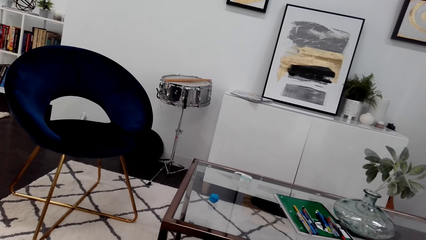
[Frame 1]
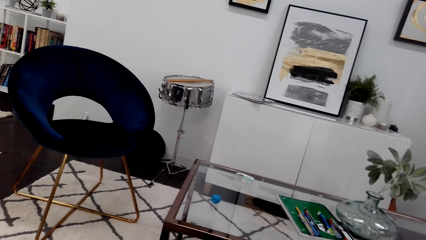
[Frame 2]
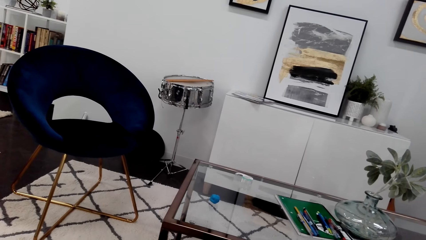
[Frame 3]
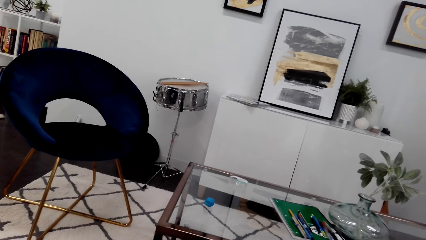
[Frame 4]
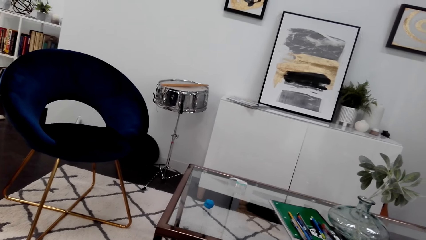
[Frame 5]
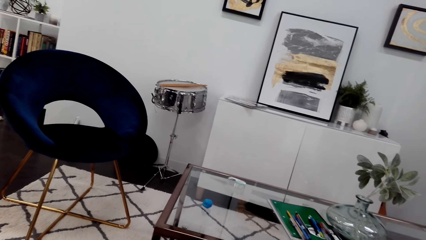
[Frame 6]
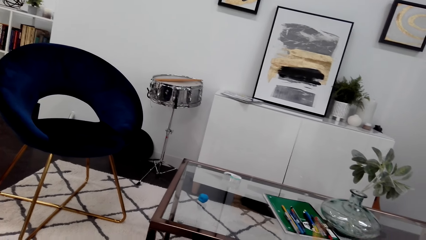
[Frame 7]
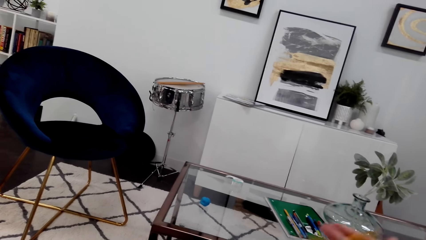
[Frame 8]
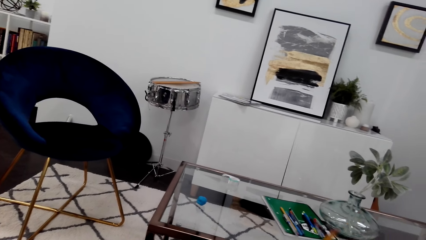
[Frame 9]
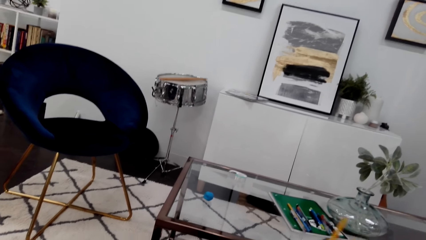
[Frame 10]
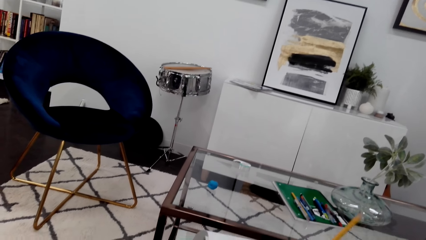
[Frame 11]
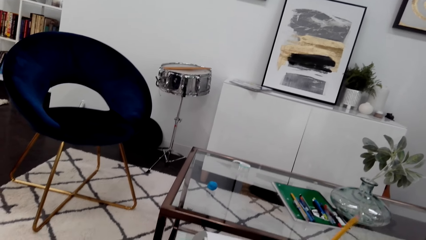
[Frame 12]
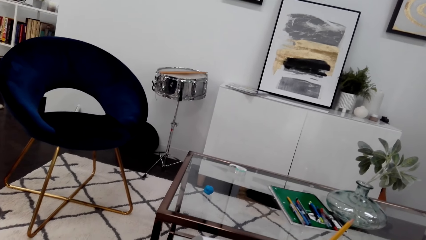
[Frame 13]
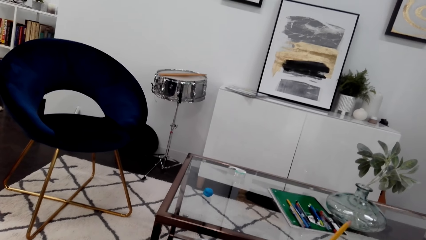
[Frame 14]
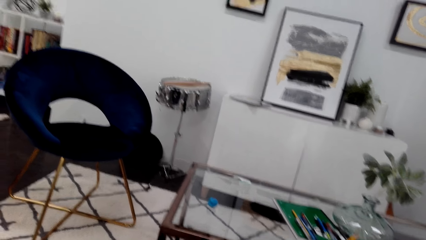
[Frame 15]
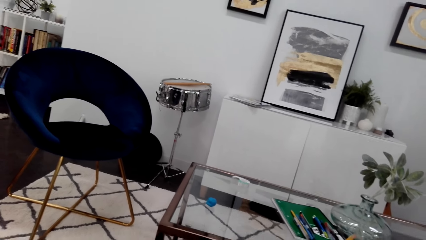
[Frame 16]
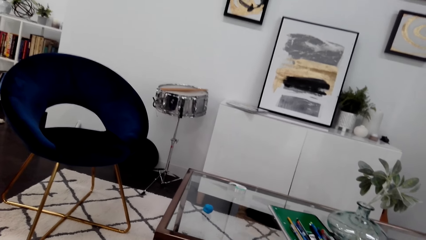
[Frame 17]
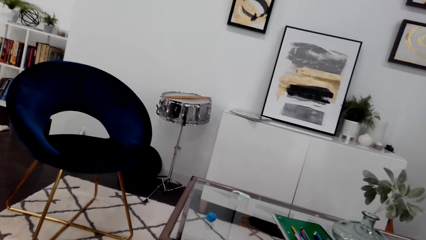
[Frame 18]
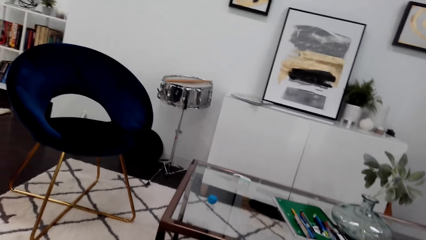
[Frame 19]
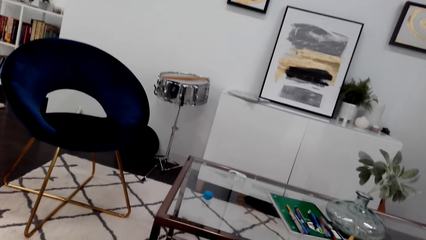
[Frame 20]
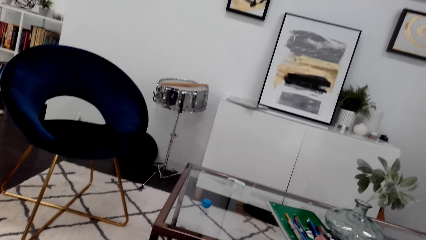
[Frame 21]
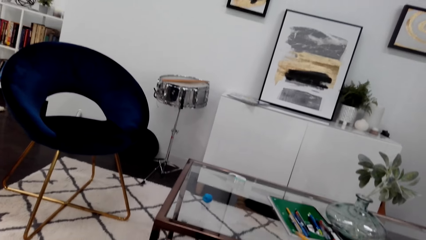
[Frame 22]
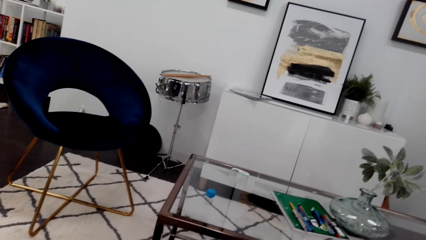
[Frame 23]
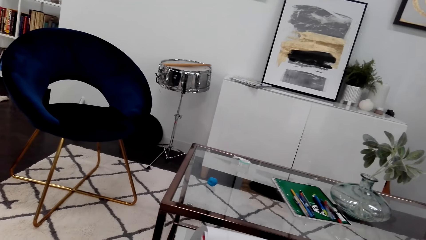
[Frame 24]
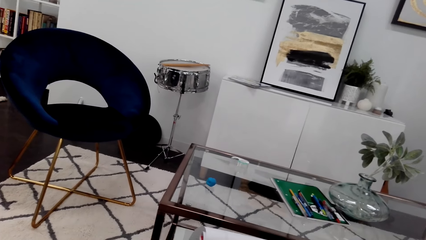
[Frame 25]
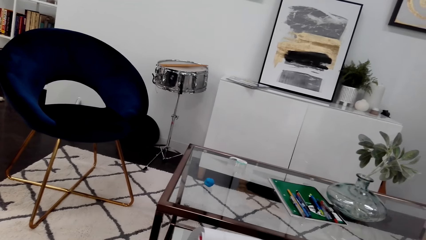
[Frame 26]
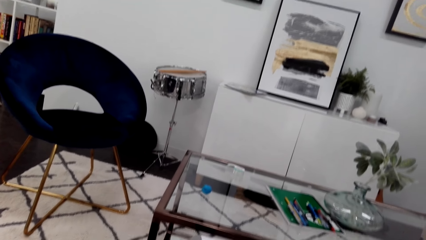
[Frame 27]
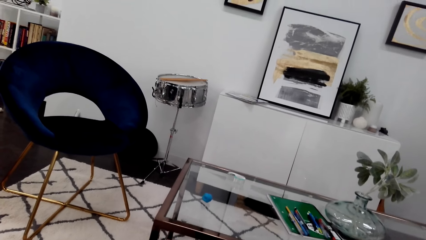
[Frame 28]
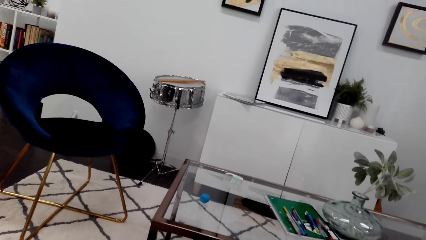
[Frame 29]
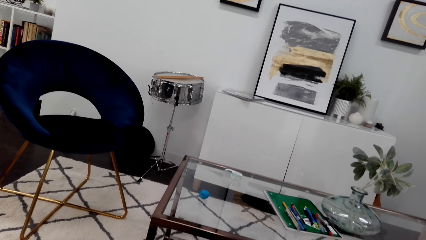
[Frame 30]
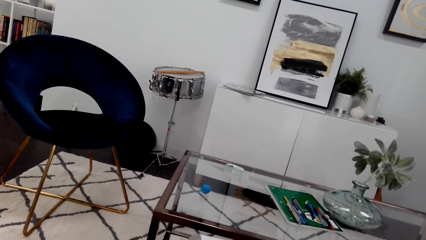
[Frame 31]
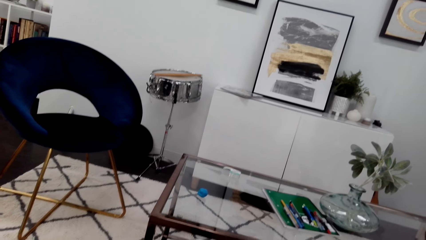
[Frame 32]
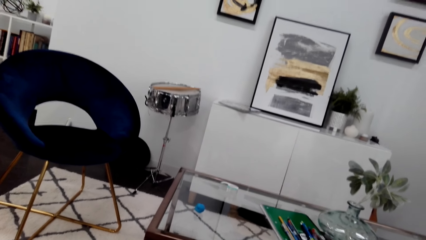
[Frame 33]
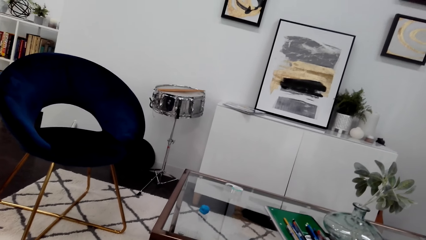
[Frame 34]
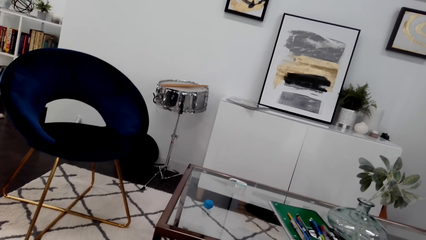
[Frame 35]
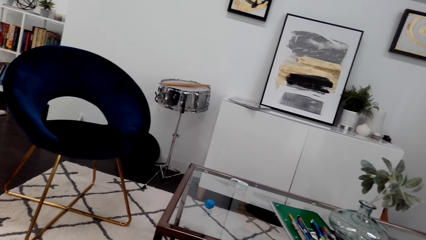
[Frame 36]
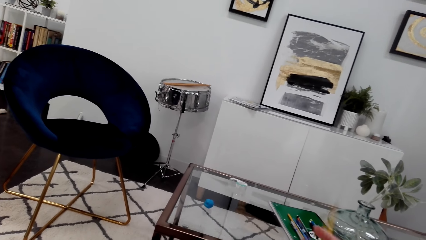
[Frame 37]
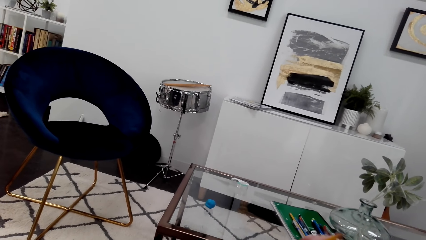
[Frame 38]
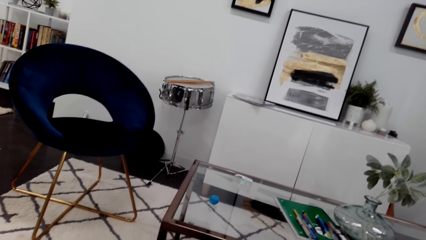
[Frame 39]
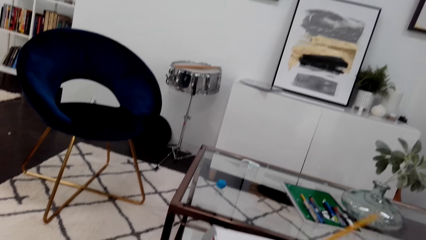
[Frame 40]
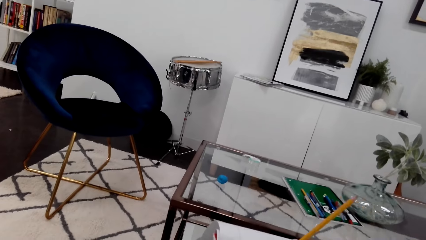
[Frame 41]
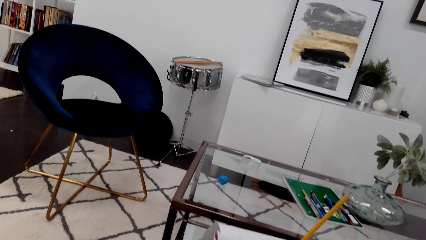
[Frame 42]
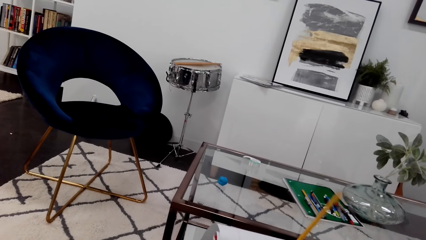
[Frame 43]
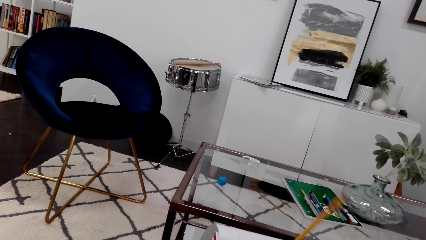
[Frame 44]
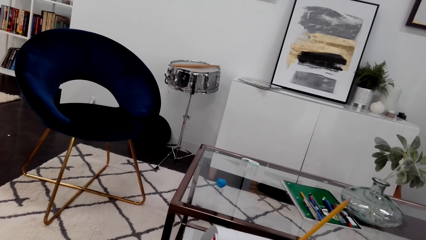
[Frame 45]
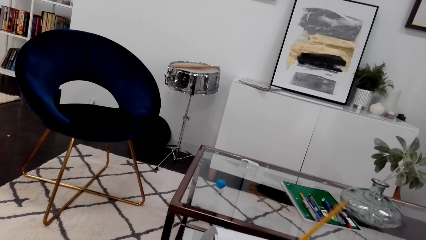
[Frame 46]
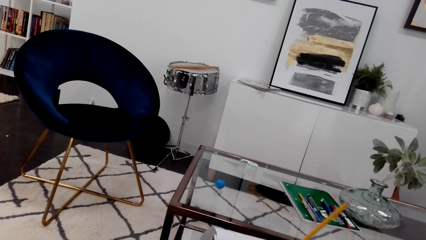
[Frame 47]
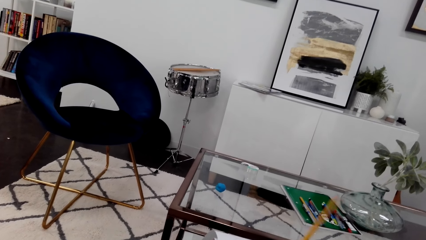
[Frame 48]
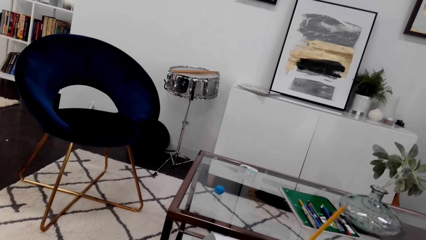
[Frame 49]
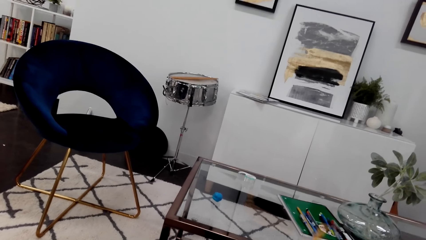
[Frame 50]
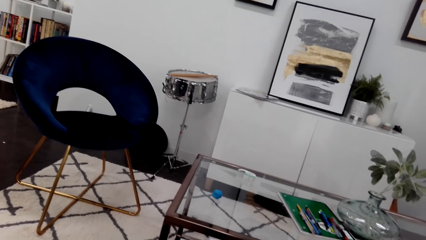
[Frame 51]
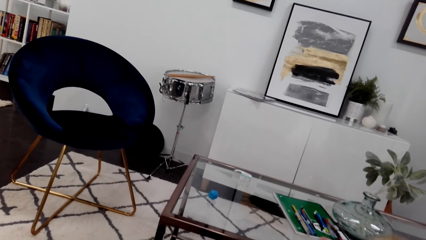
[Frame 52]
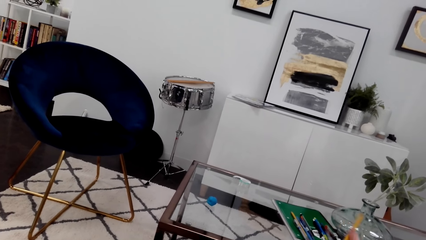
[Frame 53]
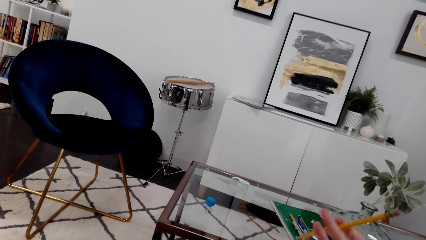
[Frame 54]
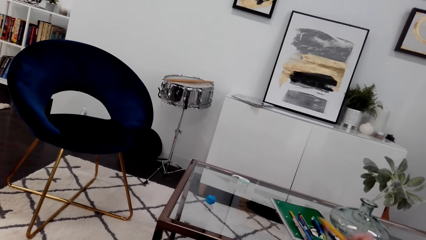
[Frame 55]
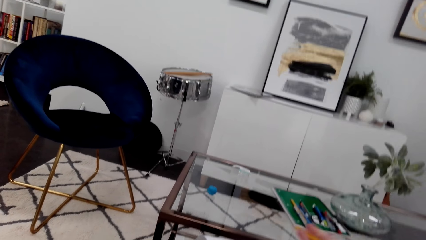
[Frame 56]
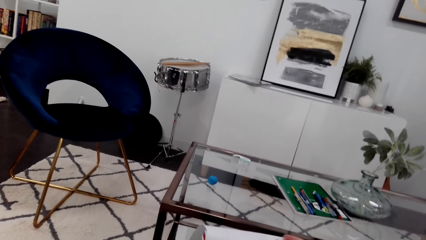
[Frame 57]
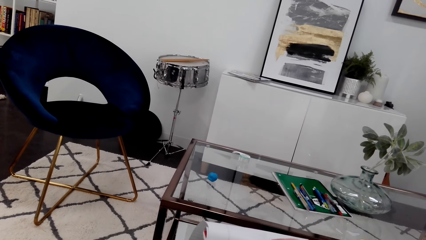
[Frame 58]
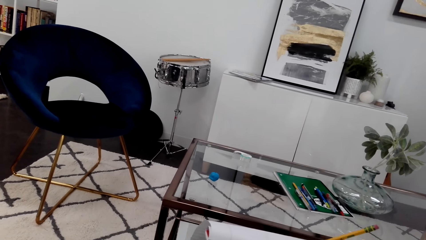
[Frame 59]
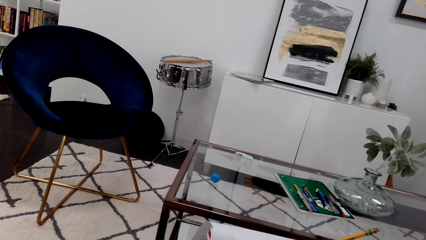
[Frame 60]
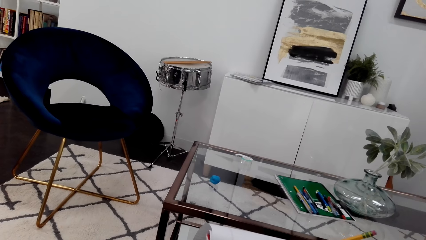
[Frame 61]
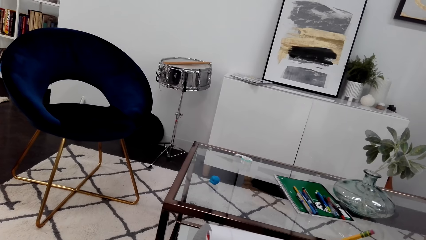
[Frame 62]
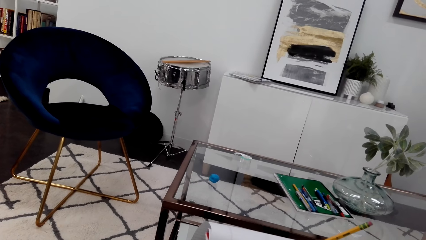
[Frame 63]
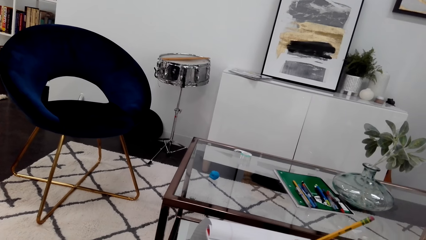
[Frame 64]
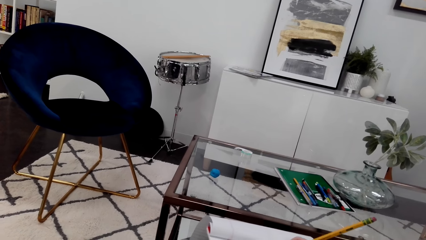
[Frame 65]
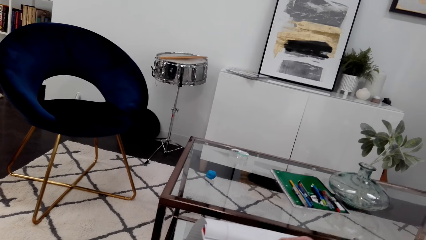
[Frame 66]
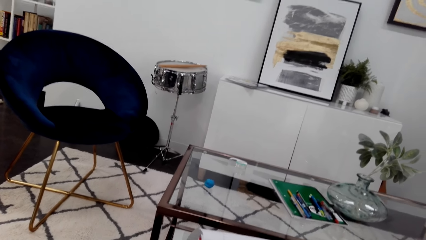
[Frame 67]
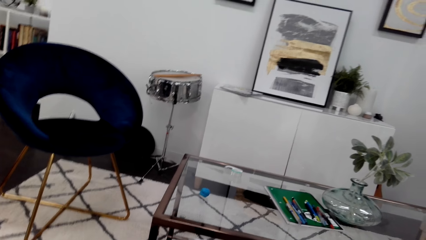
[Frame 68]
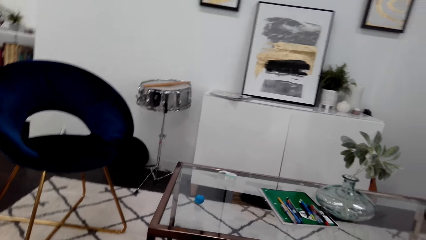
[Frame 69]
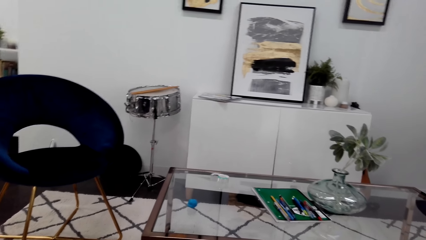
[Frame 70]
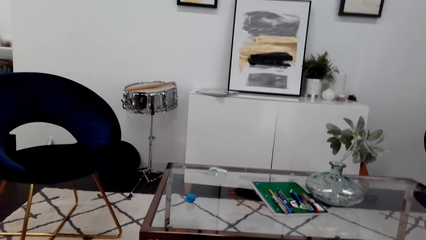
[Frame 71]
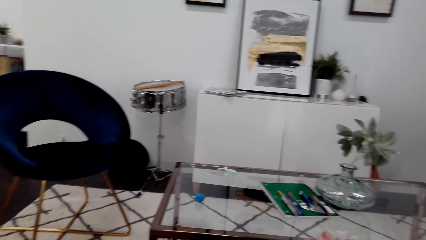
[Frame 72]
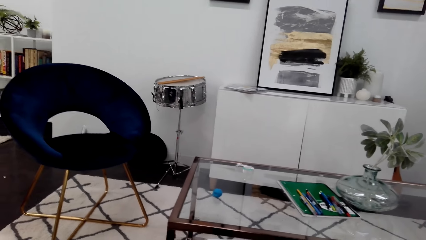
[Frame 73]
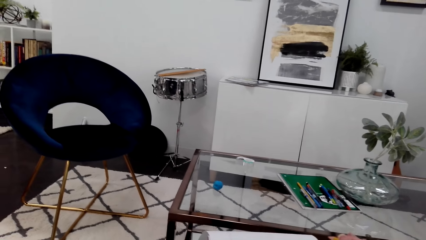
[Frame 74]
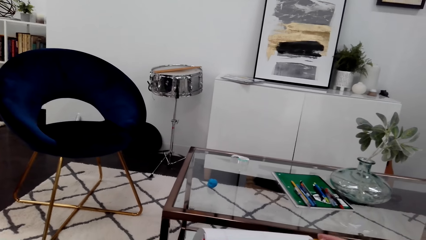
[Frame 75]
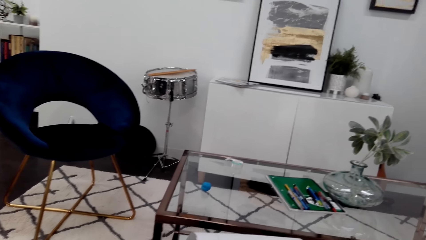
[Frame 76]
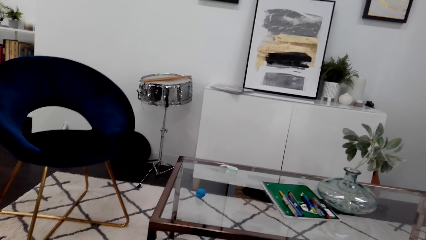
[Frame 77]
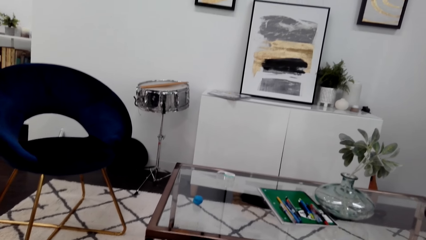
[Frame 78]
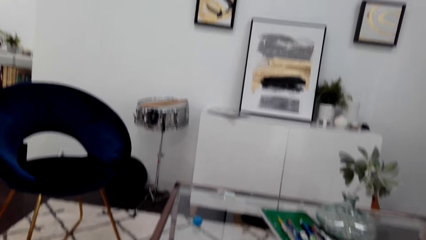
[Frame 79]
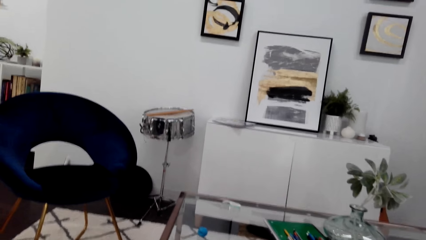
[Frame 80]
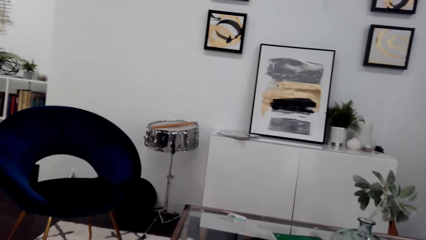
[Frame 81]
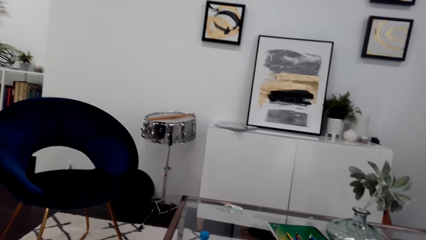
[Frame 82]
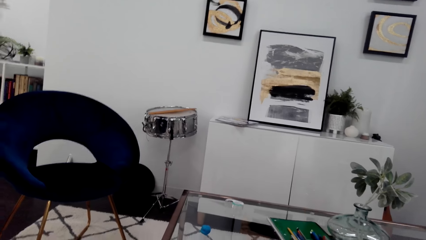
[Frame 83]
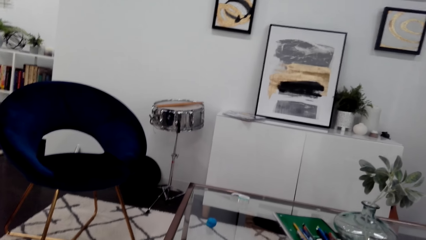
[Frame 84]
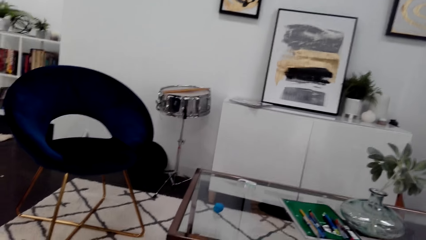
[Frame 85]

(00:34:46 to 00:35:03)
The camera wearer erases the drawing. They wipe rubber dust off the notebook. They erase the drawing and wipe rubber dust off the notebook. They draw on the notebook.
